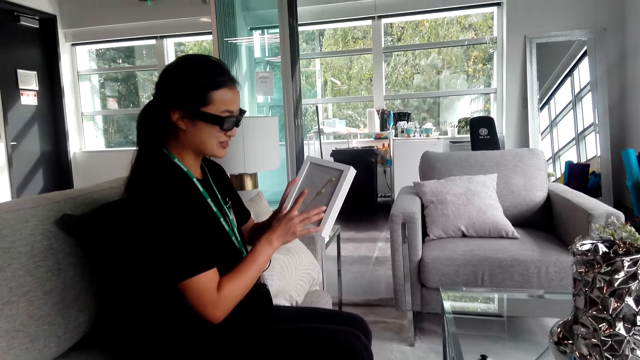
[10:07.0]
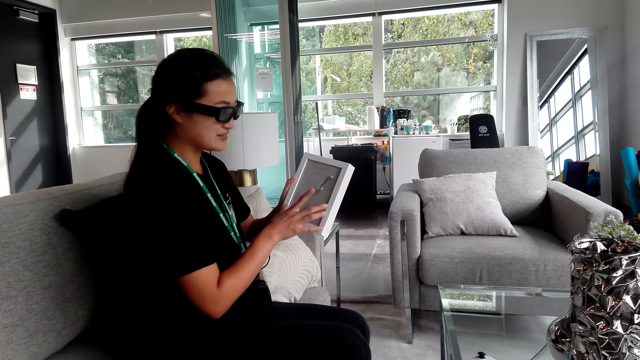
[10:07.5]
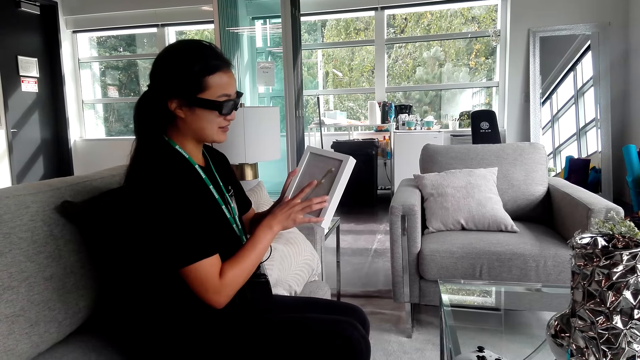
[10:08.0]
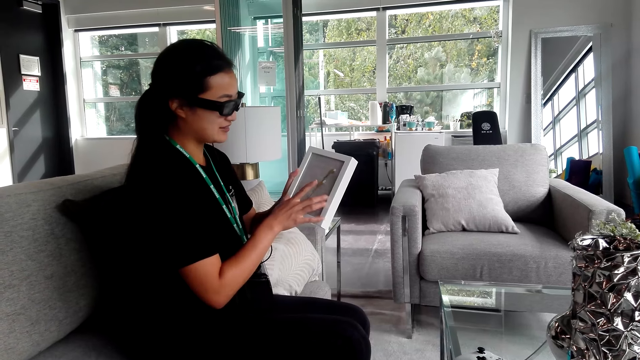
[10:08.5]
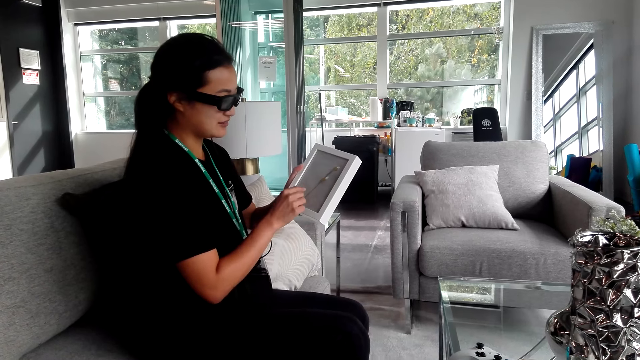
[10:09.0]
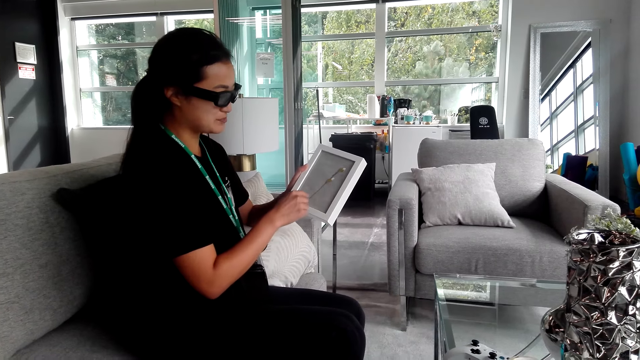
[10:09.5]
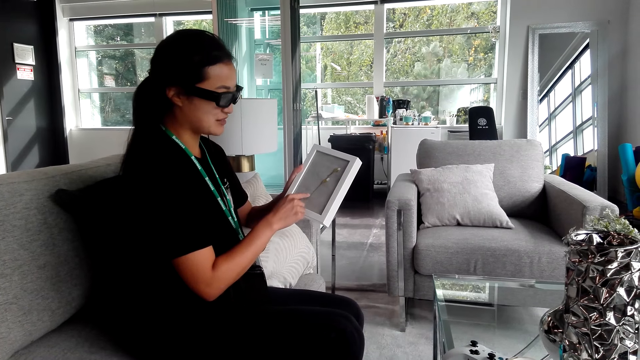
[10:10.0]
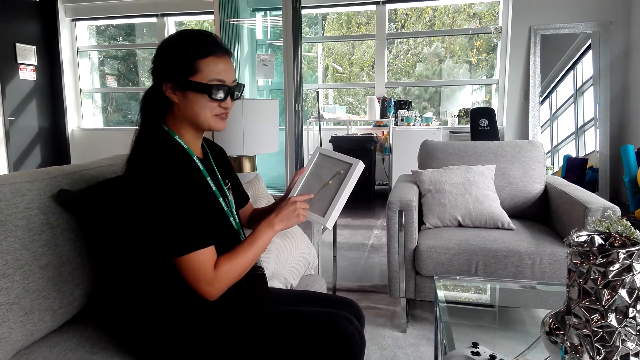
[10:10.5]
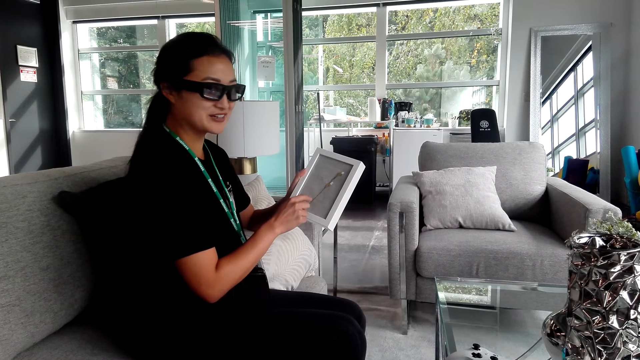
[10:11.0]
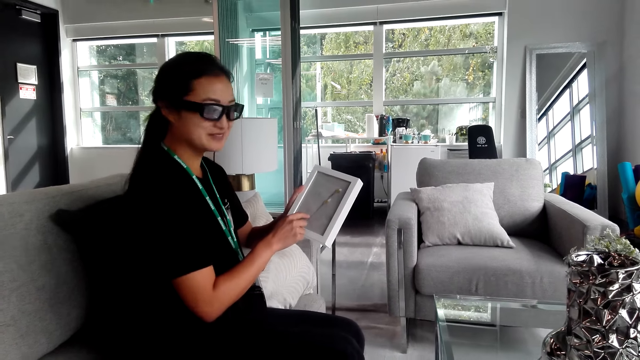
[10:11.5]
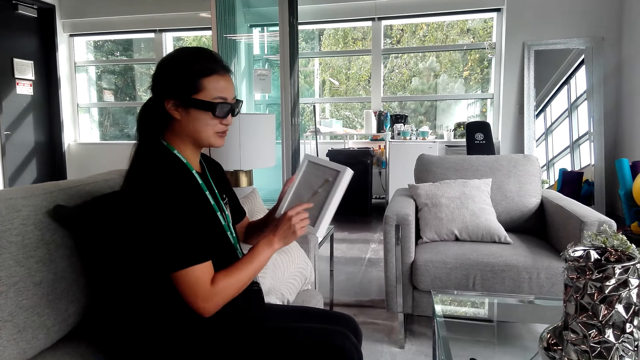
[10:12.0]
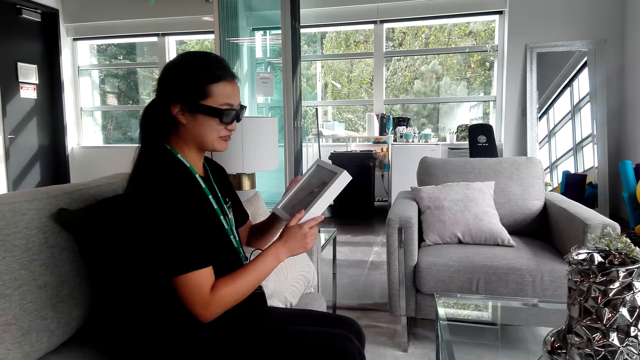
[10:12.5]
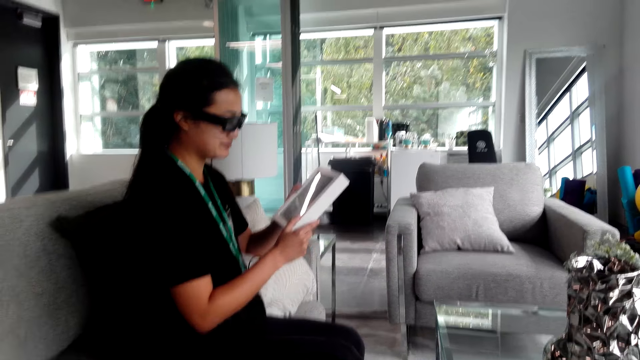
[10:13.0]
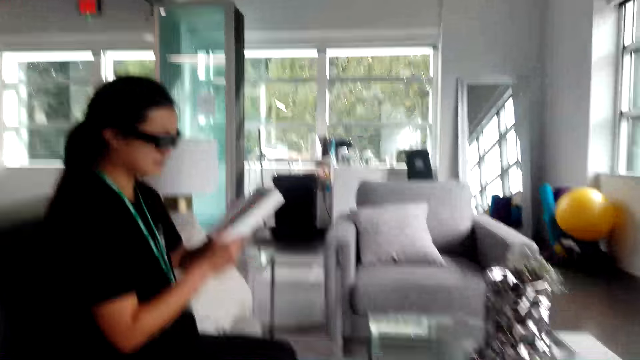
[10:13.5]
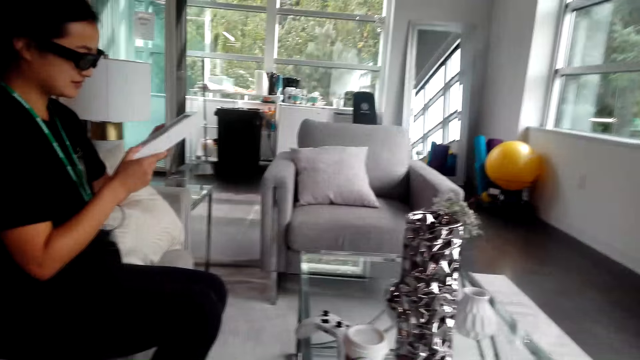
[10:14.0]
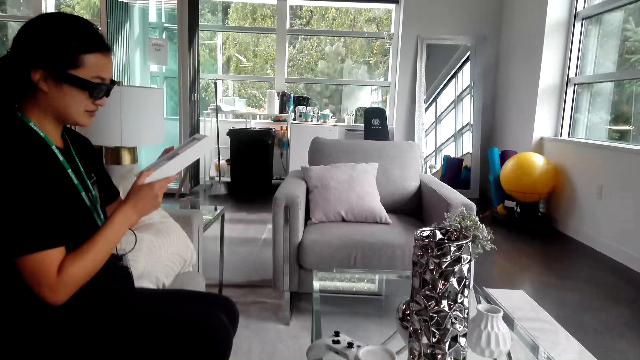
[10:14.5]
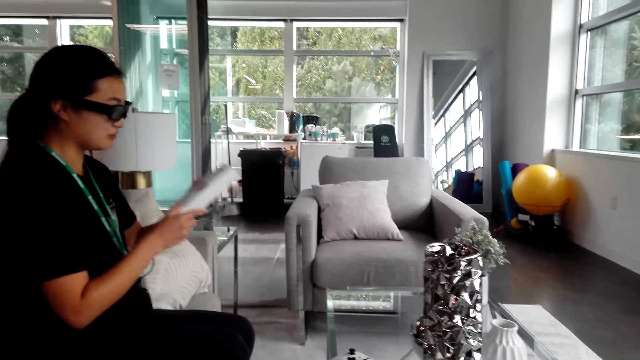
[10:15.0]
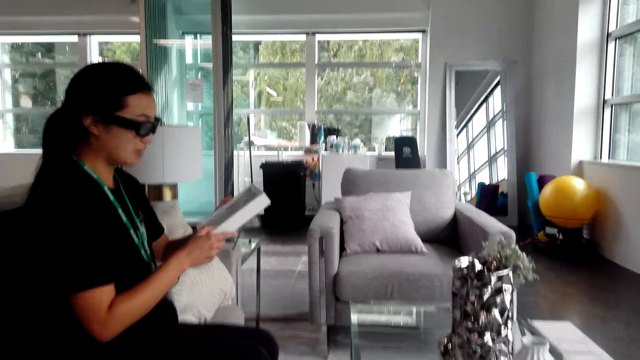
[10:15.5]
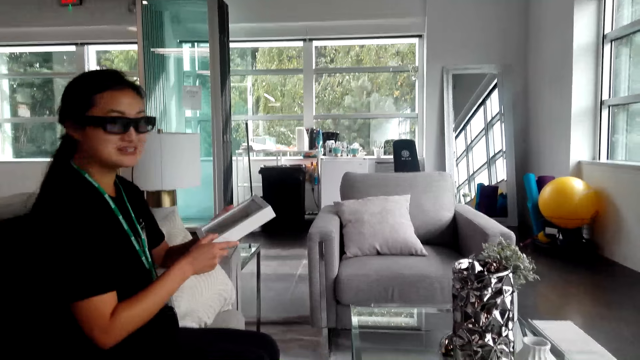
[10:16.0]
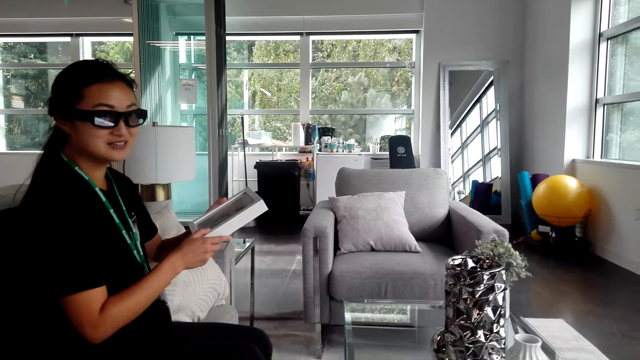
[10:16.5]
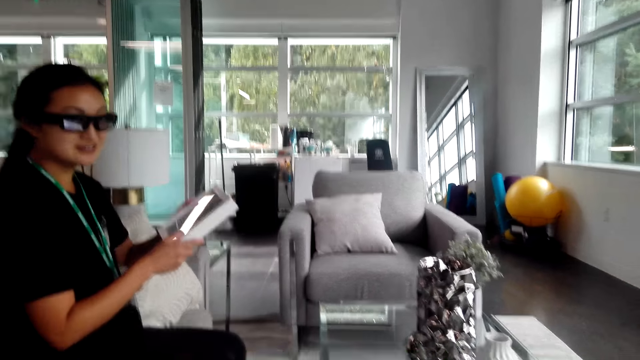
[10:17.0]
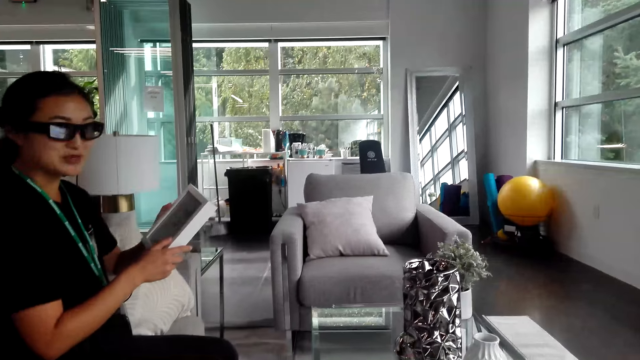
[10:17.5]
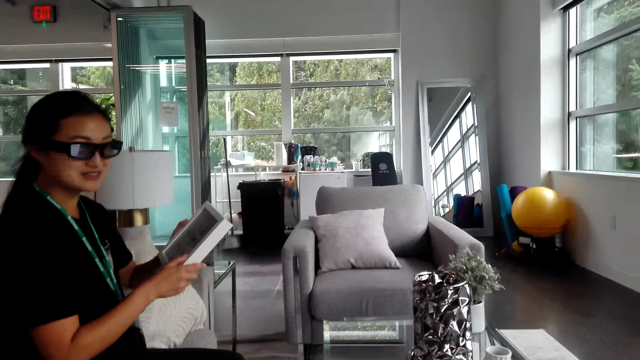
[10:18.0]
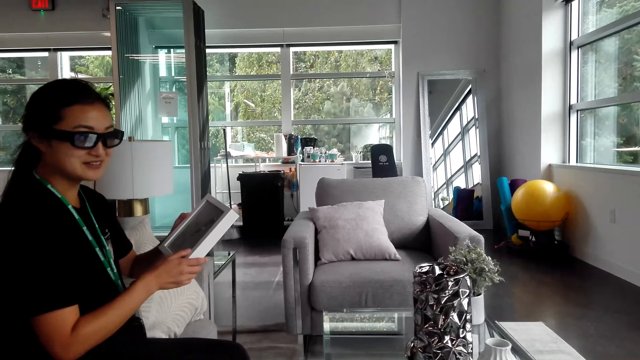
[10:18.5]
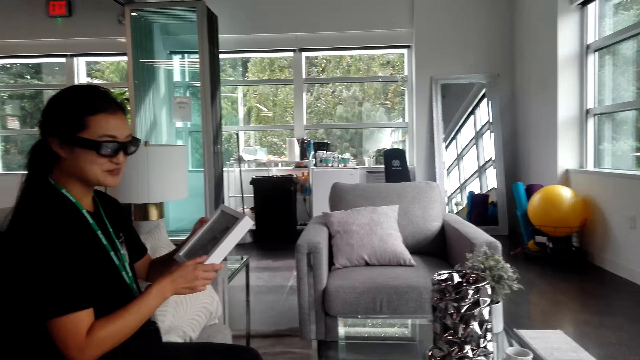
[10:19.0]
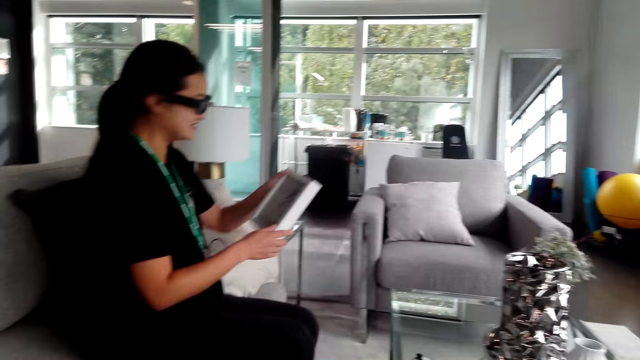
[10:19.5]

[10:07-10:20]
A woman touches the frame. The woman looks at the frame. The camera wearer interacts with the woman.

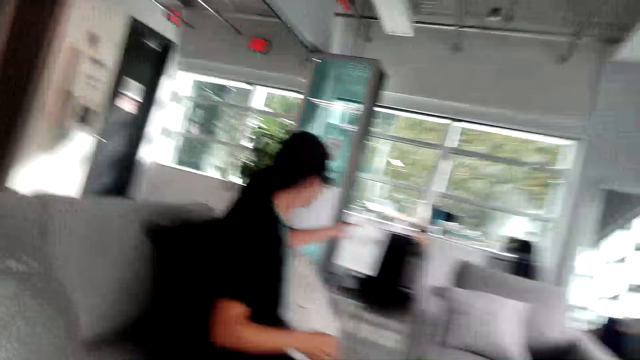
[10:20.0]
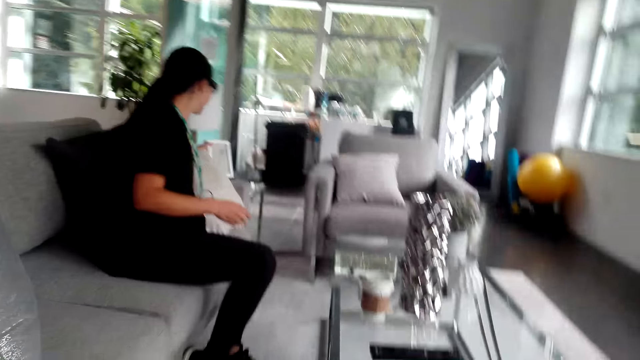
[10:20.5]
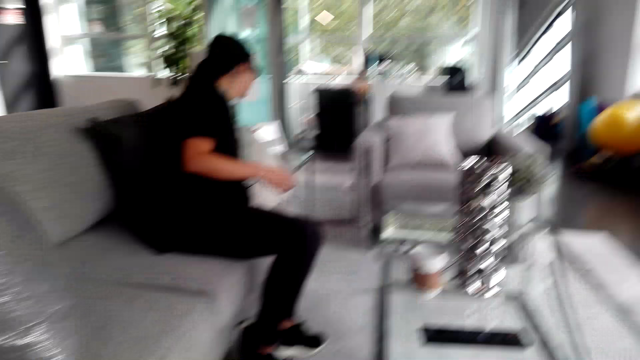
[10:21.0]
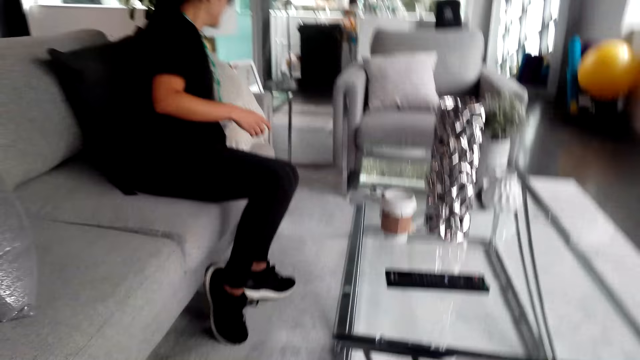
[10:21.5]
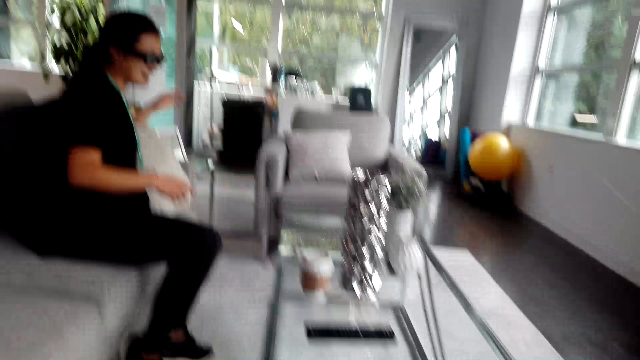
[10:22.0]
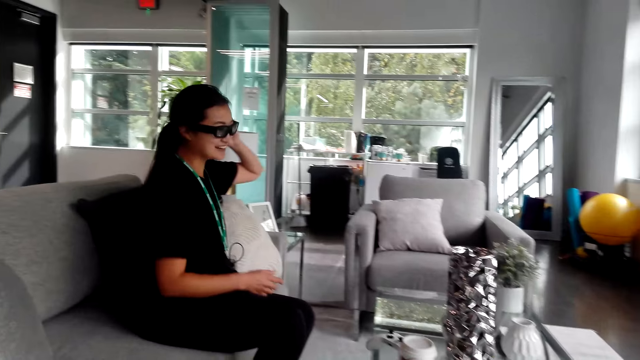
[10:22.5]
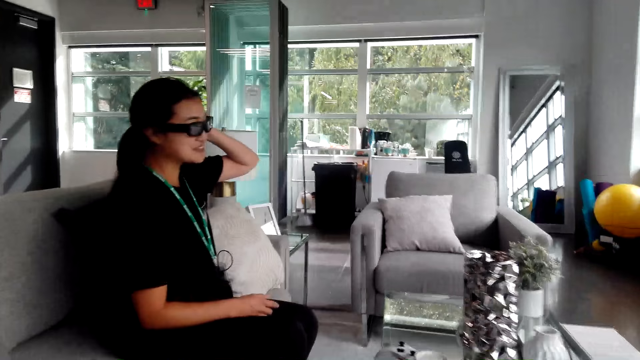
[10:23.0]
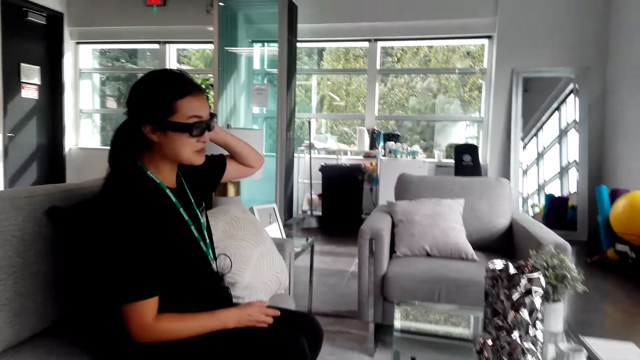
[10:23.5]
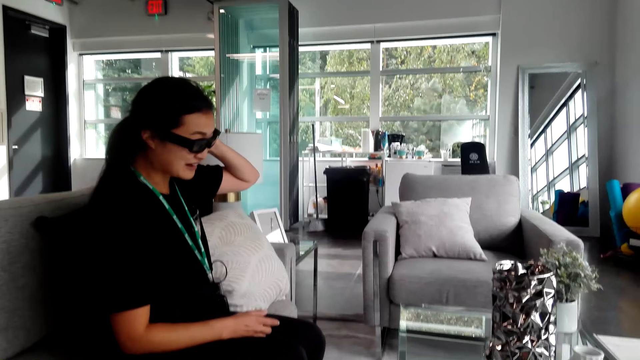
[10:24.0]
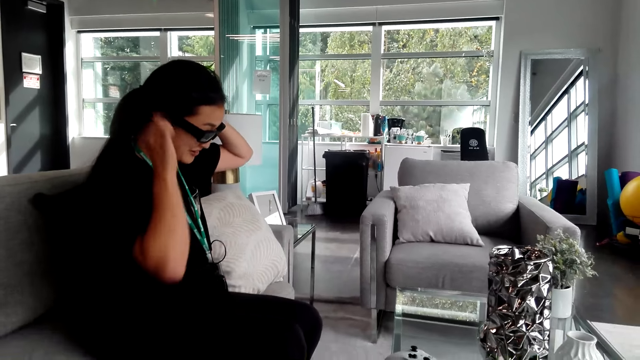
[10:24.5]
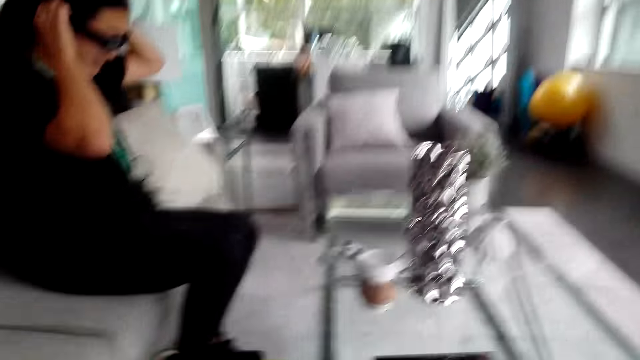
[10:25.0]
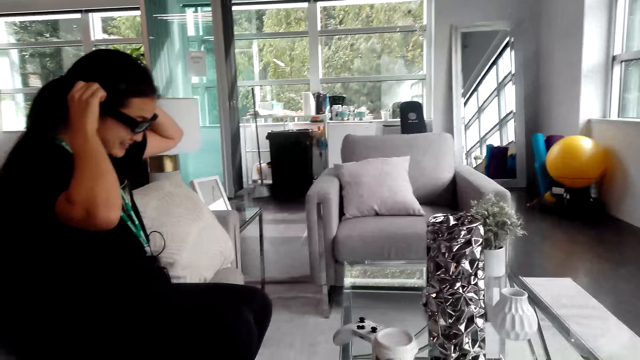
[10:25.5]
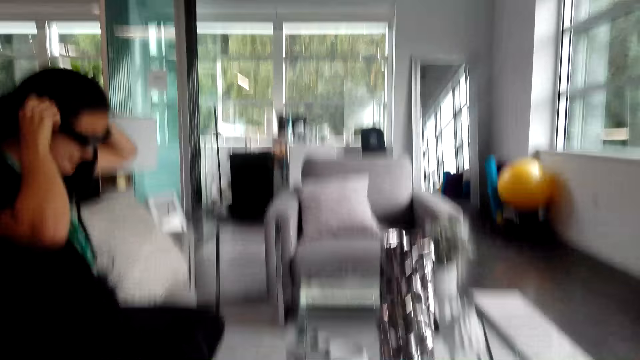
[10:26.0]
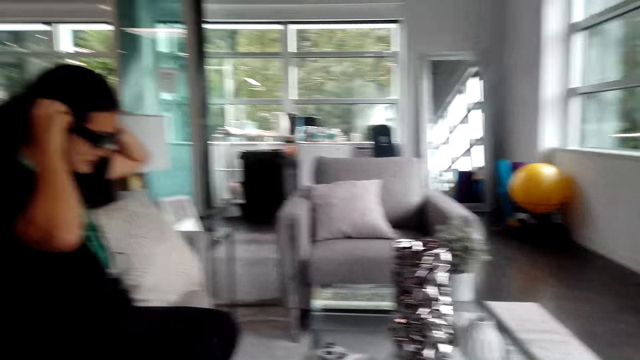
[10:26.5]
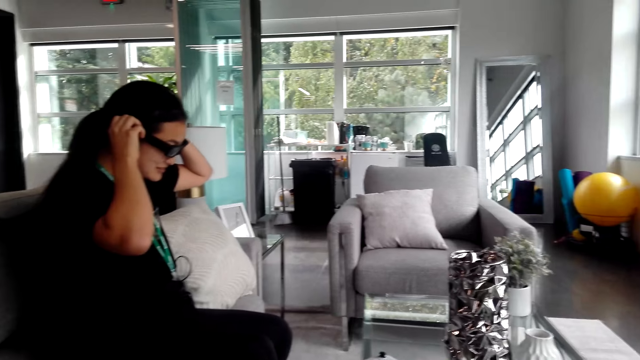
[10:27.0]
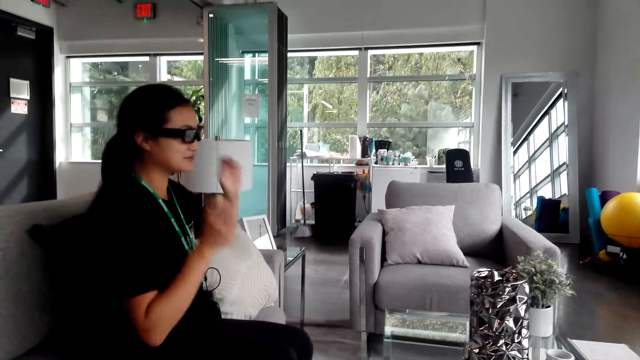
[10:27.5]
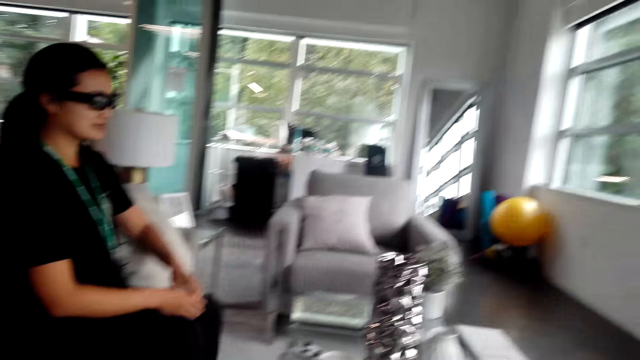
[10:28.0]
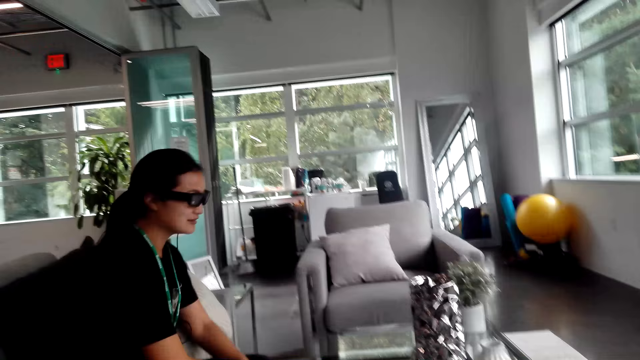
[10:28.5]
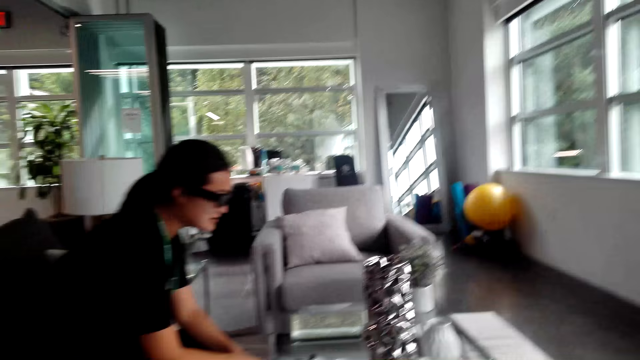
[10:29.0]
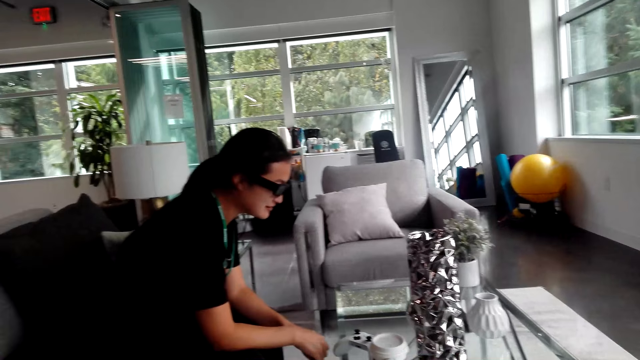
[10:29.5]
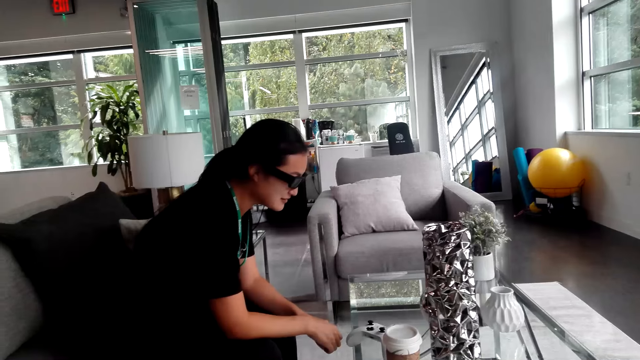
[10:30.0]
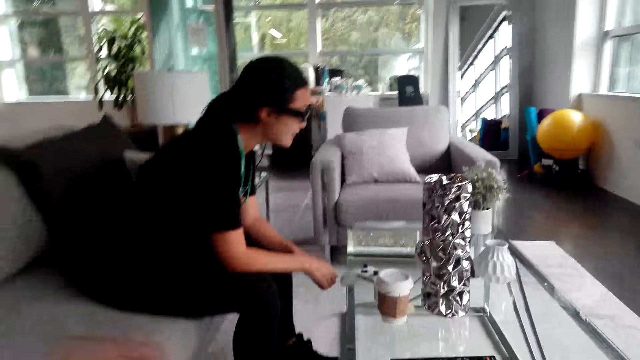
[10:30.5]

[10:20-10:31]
A woman places the frame or watch on the table. The woman moves the left hand. The woman moves both hands. The woman adjusts the spectacles with both hands. The woman moves both hands. The camera wearer interacts with the woman. The woman moves a bit on the chair.
